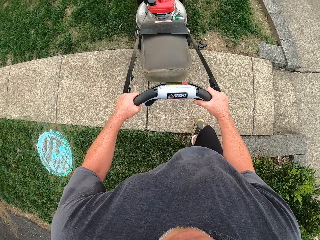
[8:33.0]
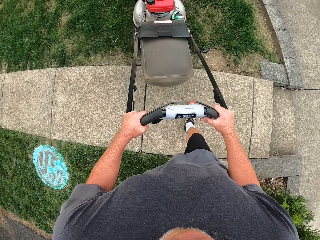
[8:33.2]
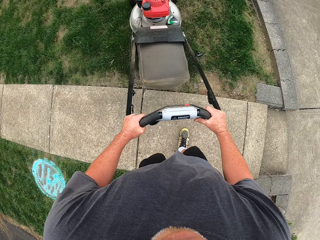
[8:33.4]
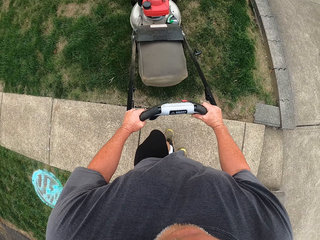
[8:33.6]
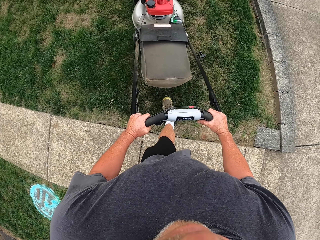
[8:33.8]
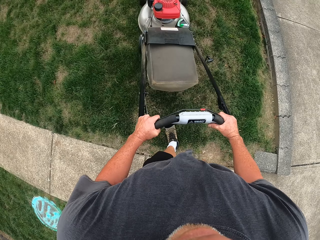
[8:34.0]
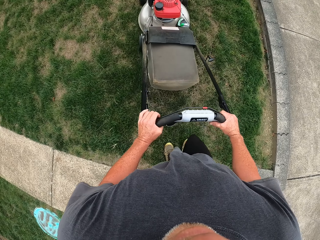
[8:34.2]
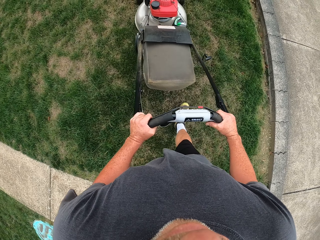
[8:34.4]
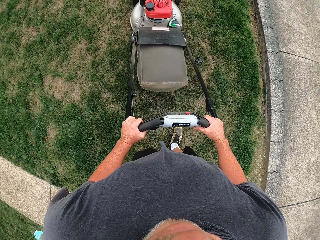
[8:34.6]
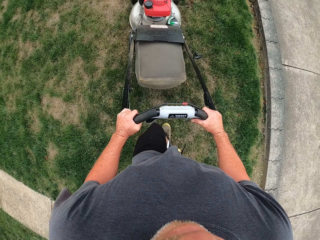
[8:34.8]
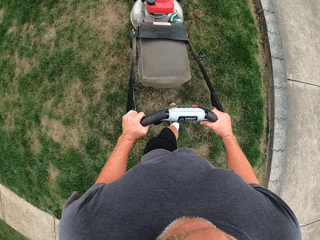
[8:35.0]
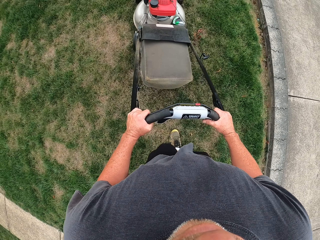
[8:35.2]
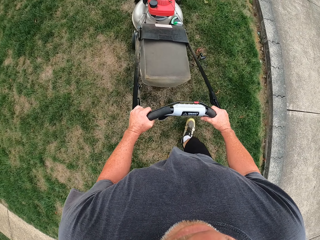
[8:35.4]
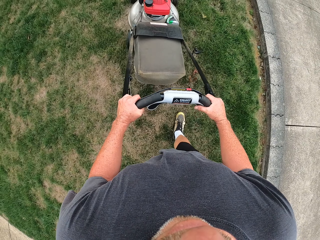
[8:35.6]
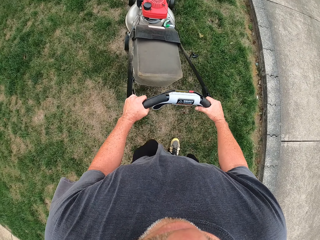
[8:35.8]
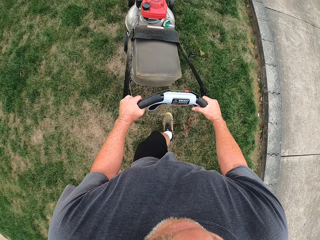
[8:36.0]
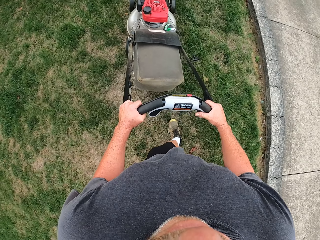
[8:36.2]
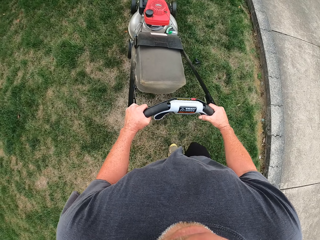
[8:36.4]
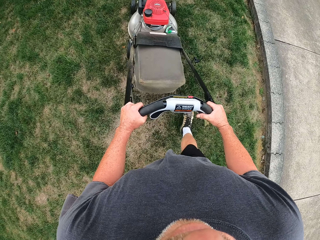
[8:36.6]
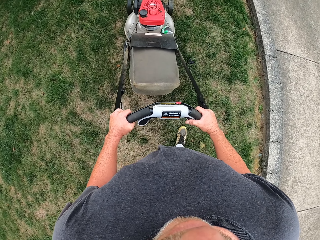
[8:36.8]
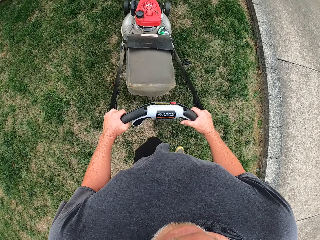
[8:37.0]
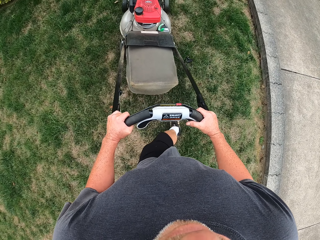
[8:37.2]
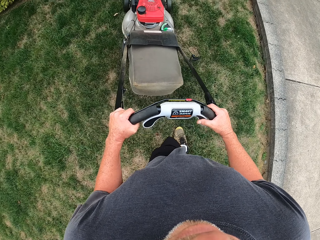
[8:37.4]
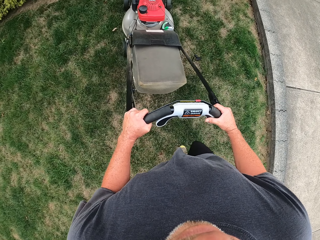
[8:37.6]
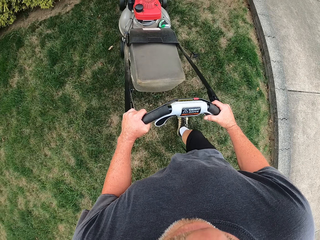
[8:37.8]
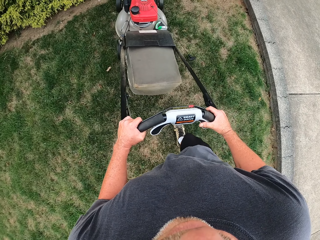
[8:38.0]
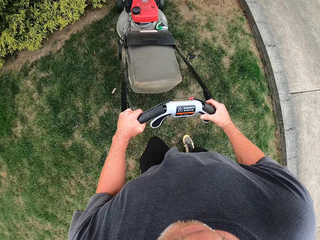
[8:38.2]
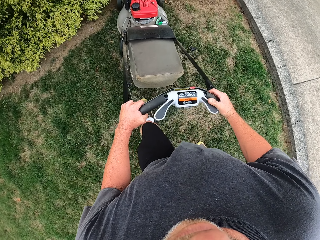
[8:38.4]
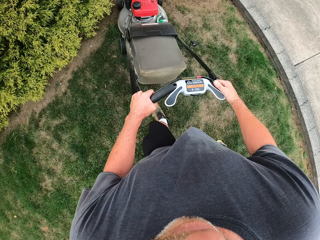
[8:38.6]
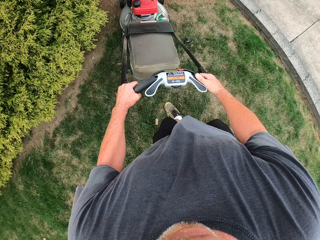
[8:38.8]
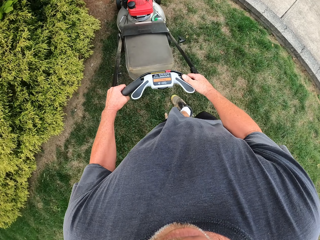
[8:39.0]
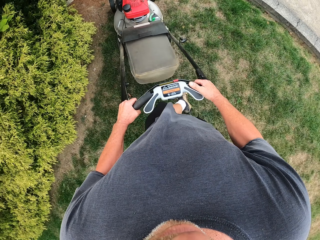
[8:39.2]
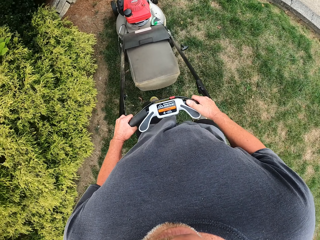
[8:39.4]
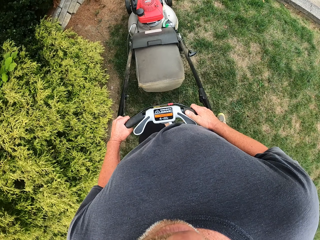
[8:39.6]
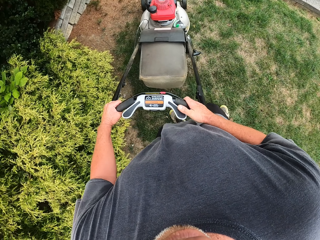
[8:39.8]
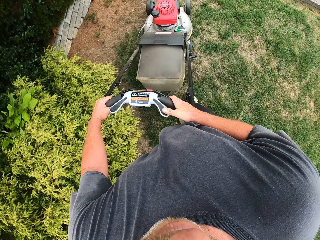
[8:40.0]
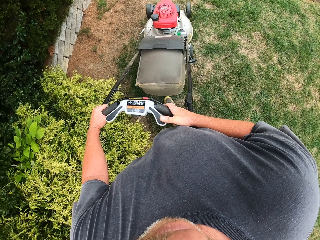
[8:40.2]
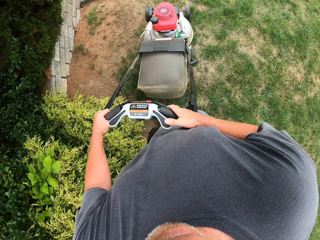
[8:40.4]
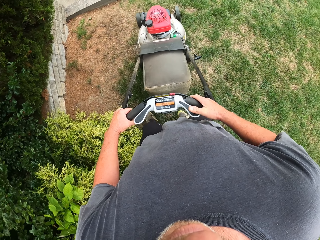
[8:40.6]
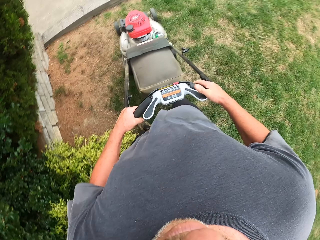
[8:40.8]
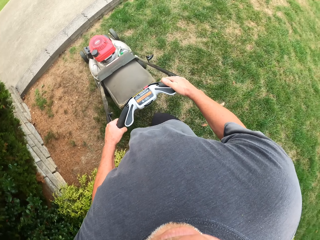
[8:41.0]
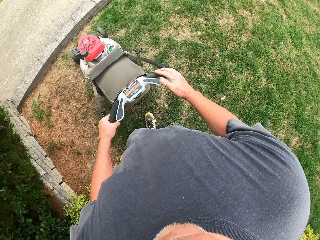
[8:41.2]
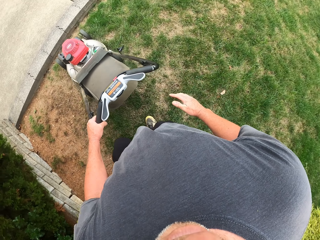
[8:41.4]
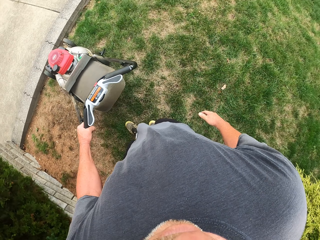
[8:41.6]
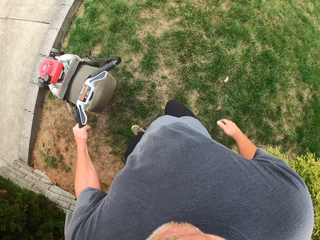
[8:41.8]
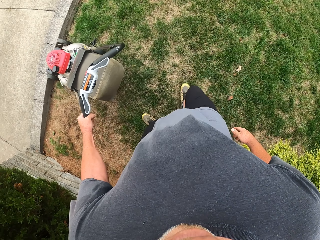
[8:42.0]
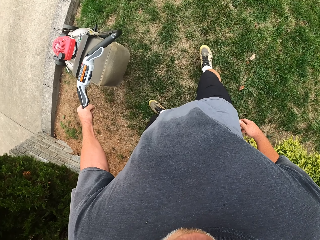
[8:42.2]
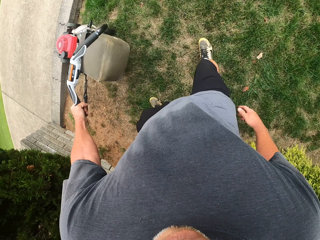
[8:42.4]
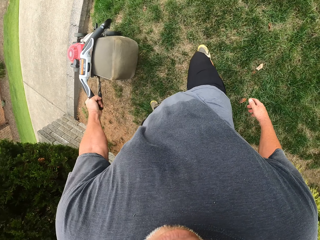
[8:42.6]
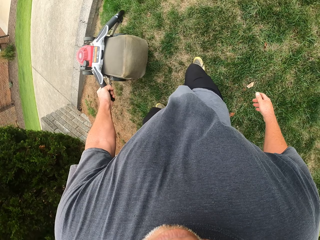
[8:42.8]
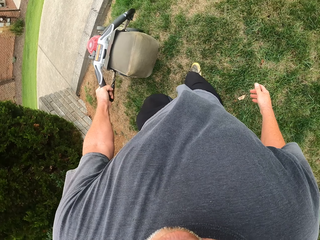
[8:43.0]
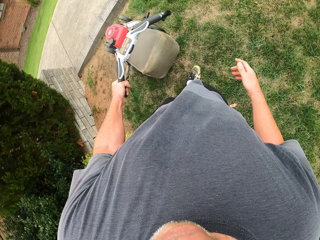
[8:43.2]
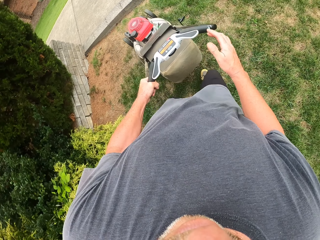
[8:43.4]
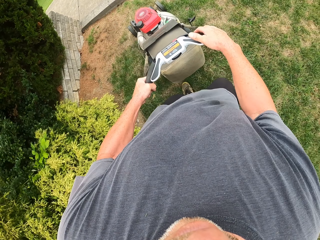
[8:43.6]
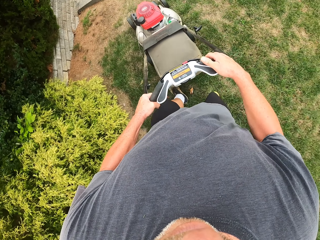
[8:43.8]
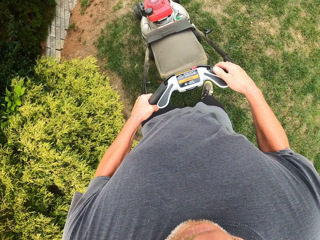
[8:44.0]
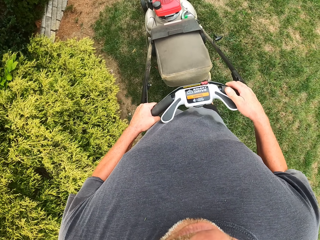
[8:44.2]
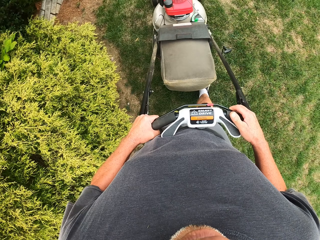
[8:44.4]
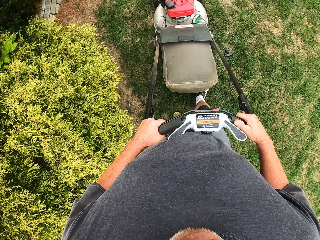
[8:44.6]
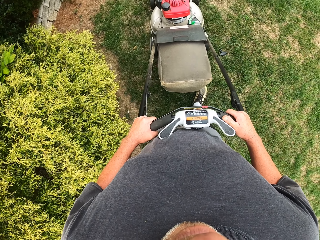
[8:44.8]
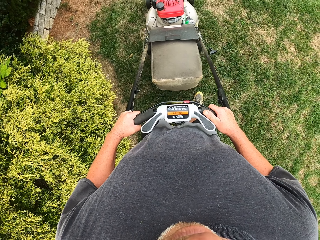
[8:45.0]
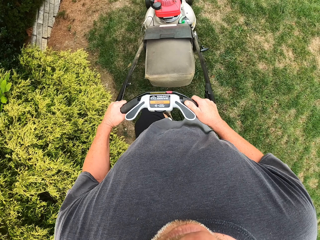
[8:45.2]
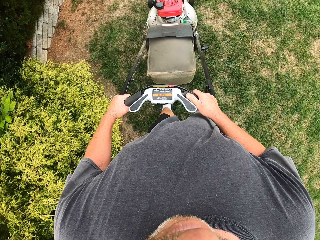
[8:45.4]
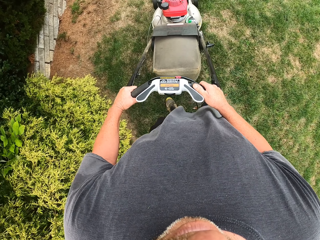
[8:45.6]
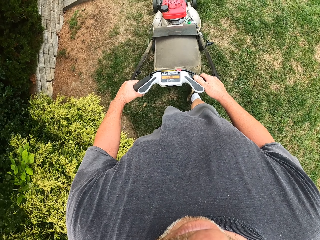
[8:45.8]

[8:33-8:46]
The camera wearer removes a hand from the lawn mower. They cut grass with the lawn mower. They put a hand on the lawn mower. They cut grass with the lawn mower.

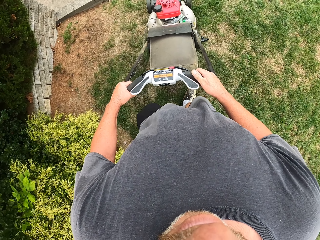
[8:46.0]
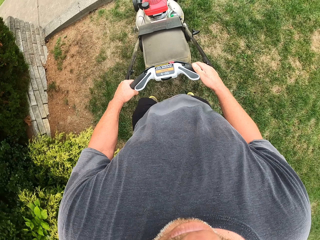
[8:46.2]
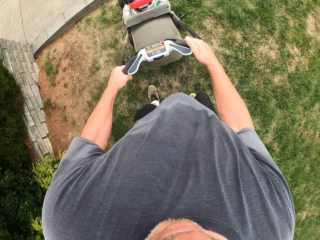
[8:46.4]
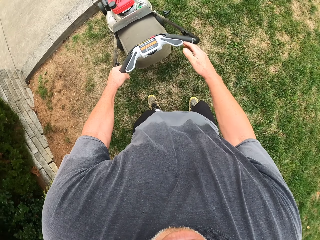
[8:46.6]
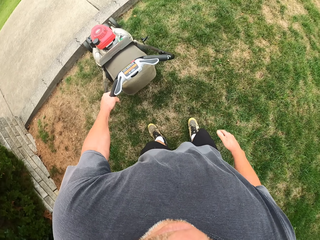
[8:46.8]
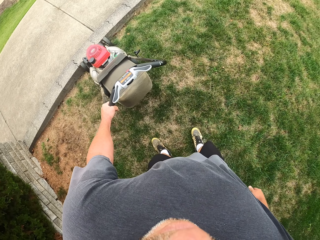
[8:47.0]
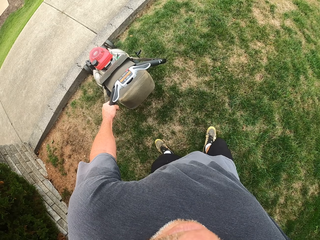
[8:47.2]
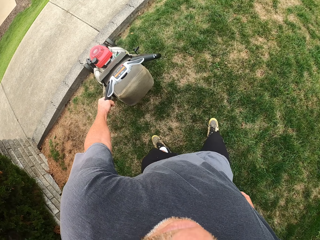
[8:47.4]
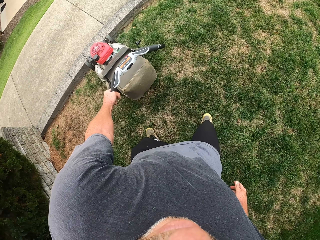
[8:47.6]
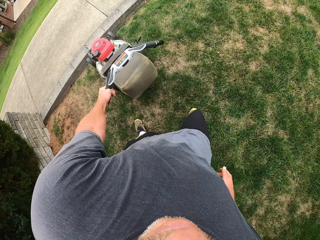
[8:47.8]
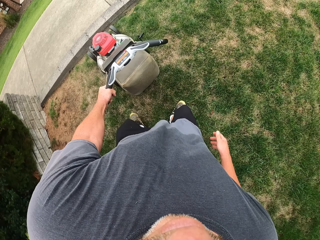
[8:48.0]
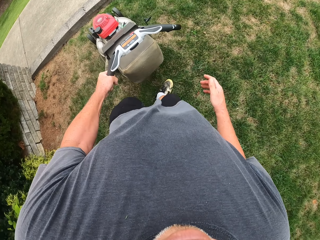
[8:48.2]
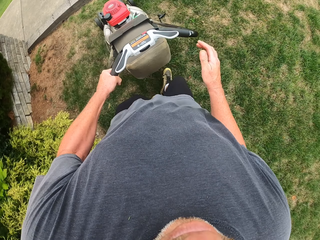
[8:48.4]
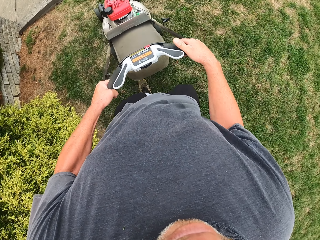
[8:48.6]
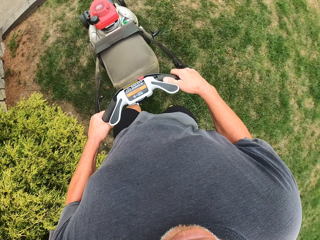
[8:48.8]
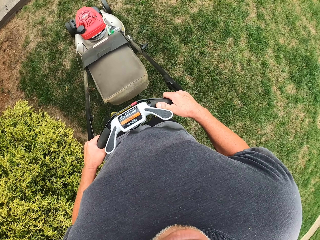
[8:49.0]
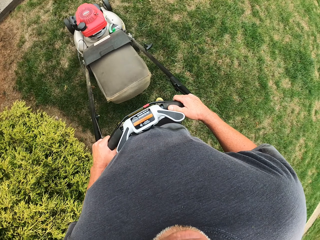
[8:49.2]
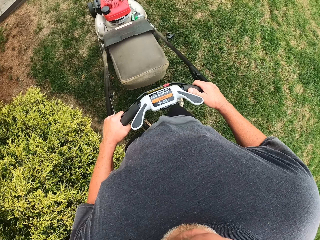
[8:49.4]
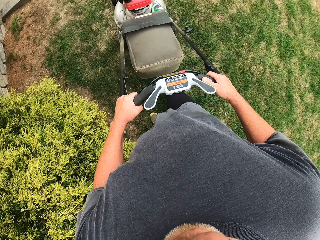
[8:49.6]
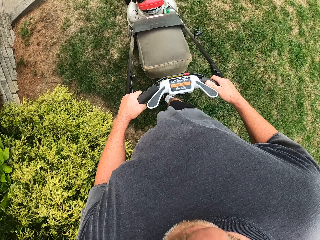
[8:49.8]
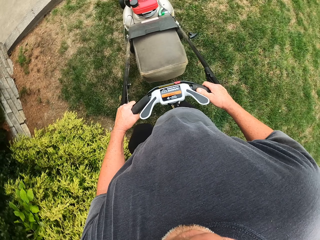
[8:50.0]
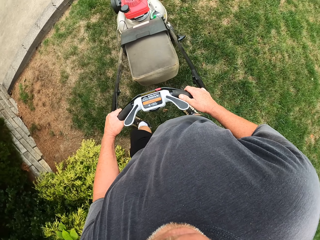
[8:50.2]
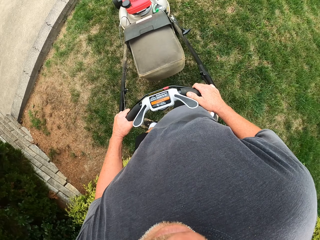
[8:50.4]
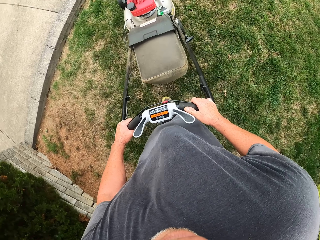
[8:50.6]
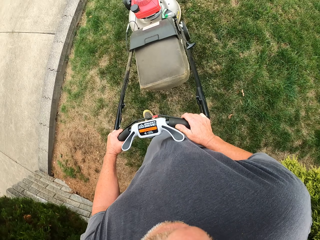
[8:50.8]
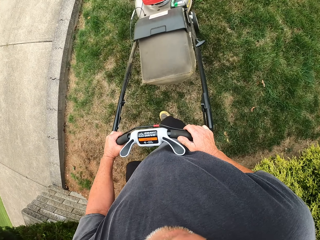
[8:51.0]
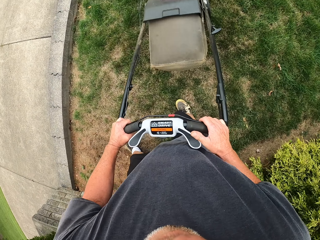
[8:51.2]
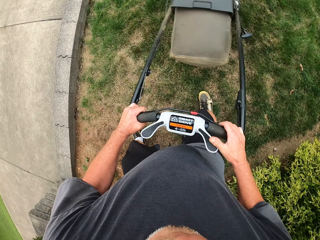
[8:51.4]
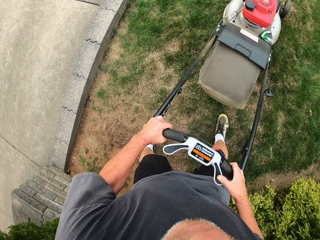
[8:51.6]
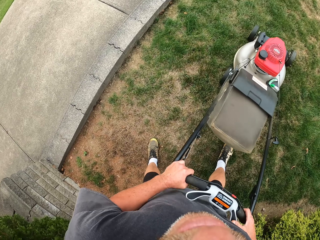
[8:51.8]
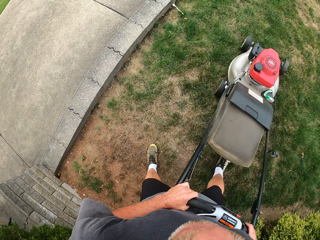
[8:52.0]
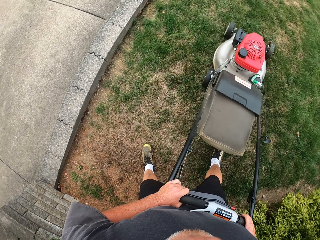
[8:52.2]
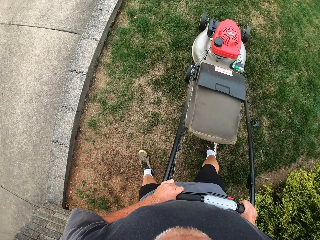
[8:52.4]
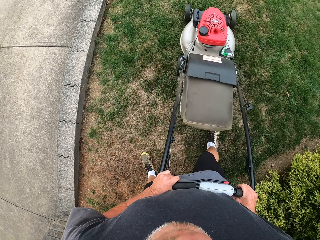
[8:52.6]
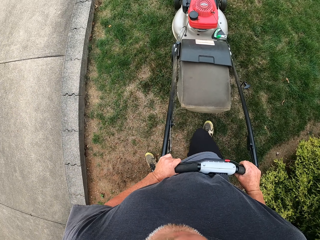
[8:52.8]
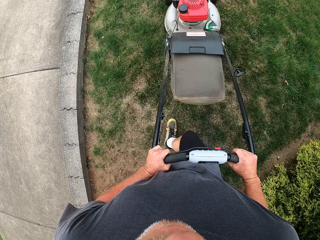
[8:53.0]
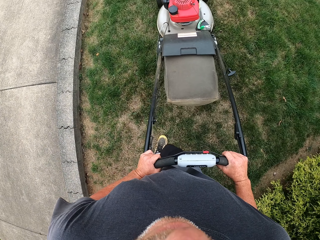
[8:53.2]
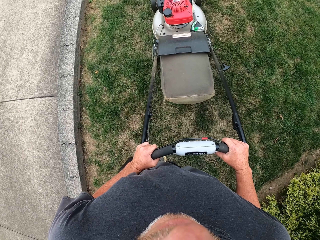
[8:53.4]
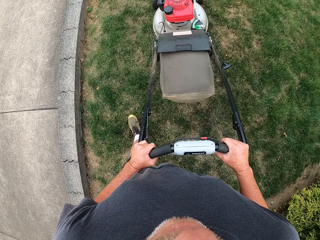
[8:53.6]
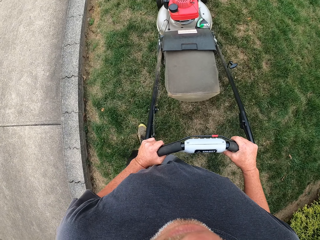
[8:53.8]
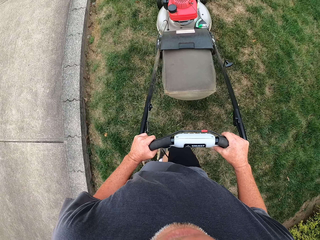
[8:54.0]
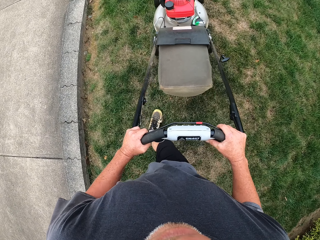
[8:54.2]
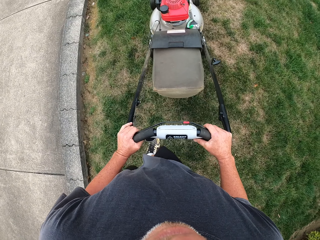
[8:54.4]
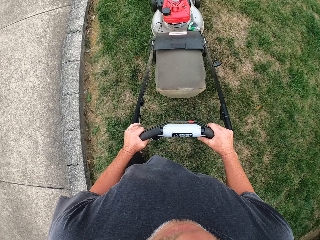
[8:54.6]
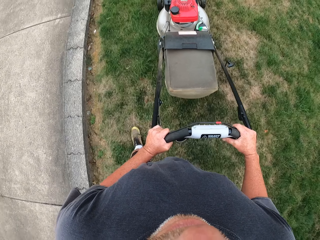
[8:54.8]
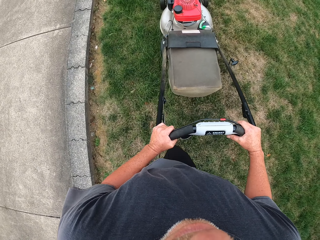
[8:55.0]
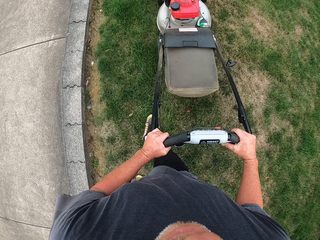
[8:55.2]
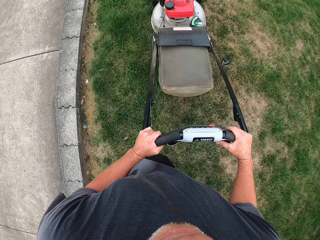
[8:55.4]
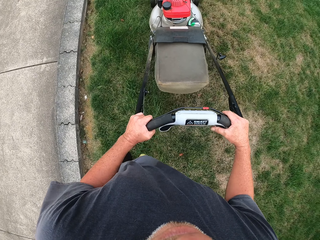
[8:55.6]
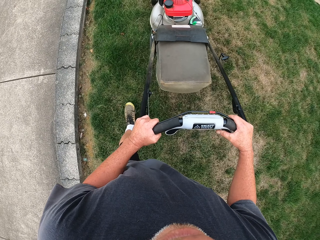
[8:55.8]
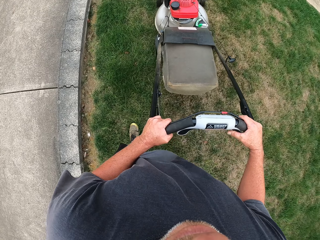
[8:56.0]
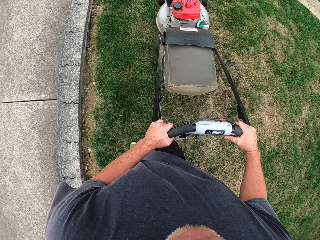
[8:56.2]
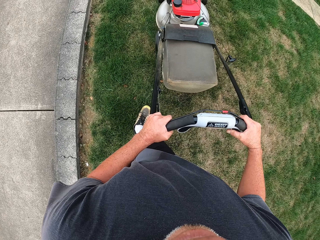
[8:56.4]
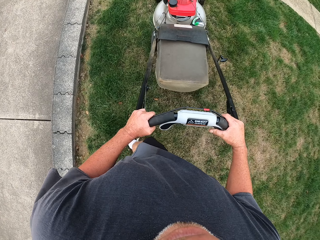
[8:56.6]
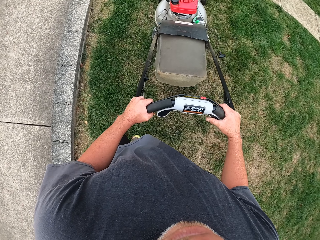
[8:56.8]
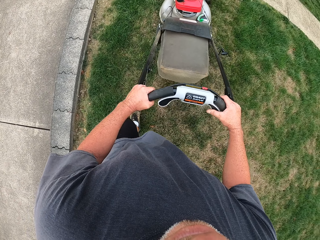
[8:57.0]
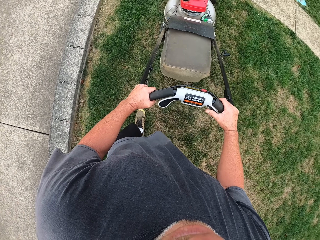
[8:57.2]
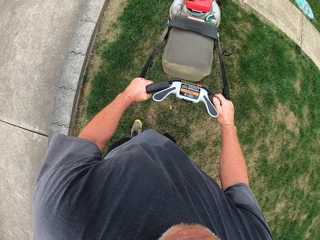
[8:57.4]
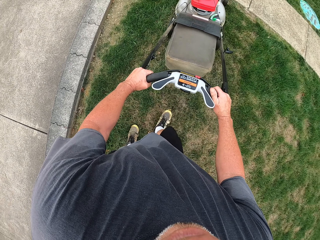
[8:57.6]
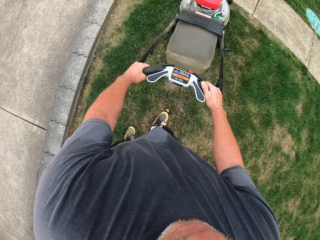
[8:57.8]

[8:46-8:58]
The camera wearer removes a hand from the lawn mower. They cut grass with the lawn mower. They put a hand on the lawn mower. They cut grass with the lawn mower.
